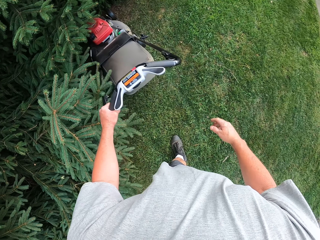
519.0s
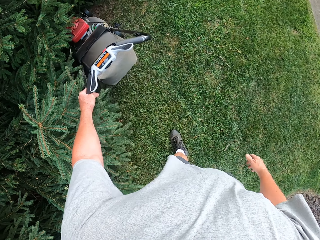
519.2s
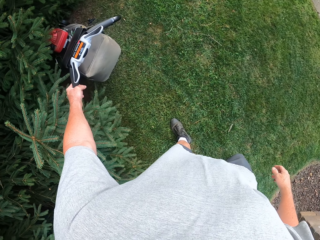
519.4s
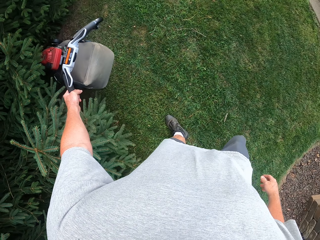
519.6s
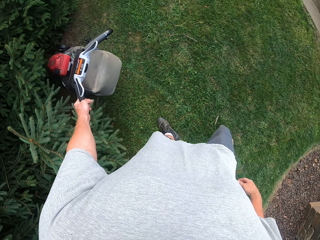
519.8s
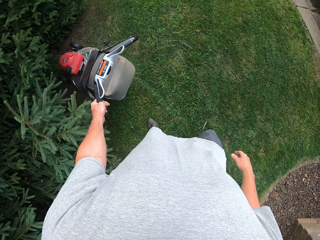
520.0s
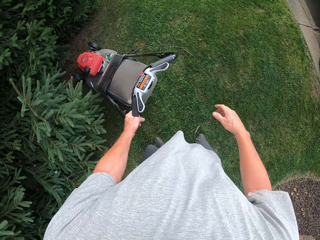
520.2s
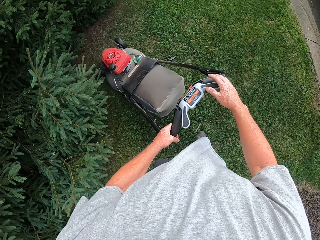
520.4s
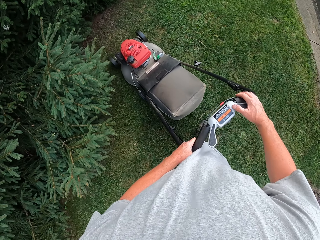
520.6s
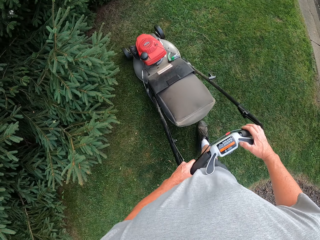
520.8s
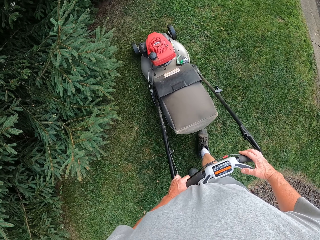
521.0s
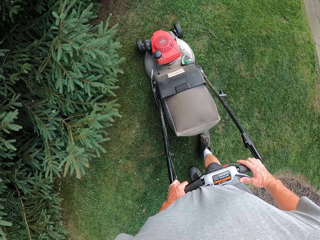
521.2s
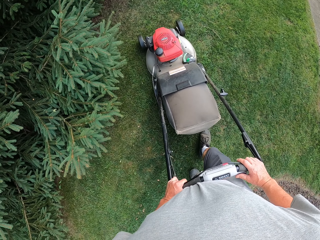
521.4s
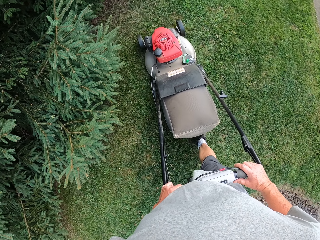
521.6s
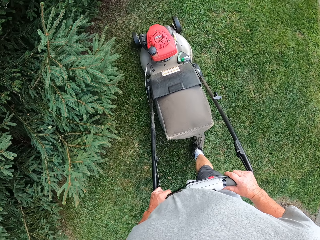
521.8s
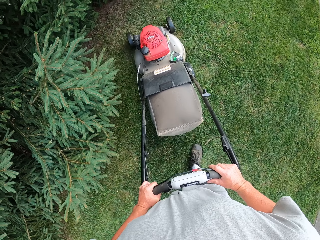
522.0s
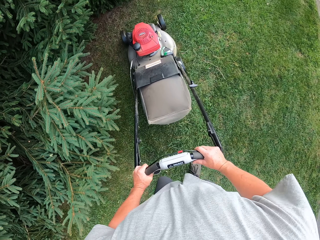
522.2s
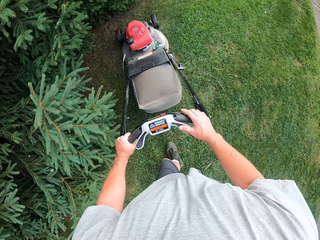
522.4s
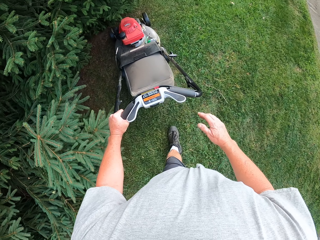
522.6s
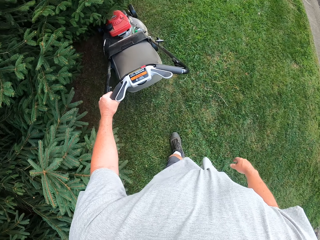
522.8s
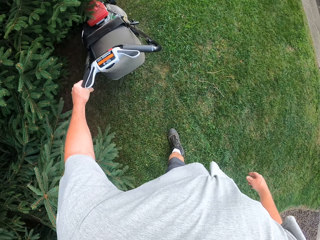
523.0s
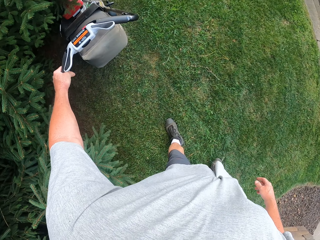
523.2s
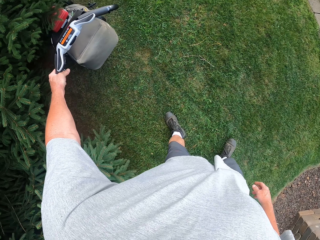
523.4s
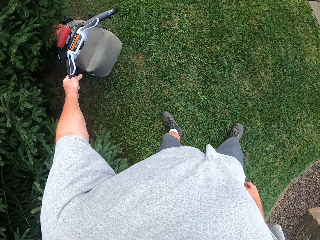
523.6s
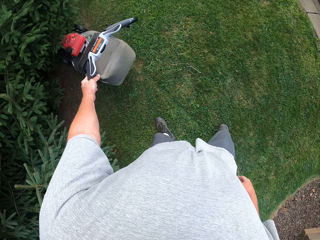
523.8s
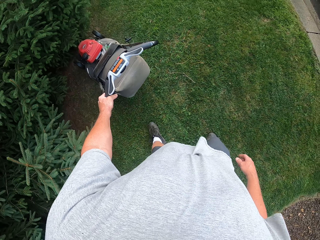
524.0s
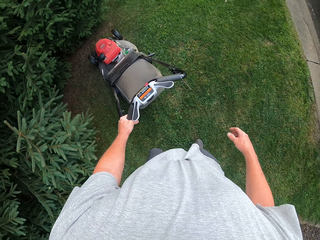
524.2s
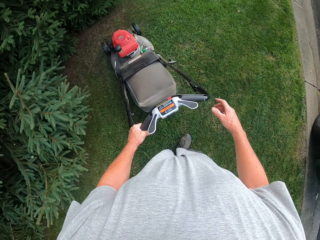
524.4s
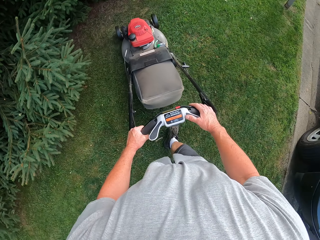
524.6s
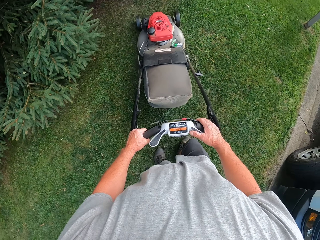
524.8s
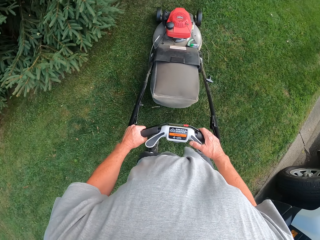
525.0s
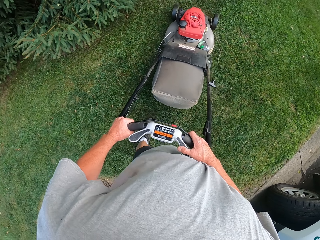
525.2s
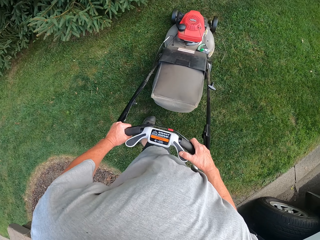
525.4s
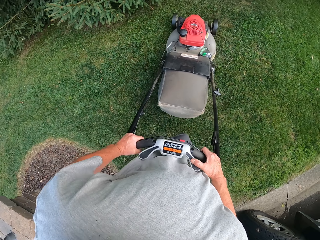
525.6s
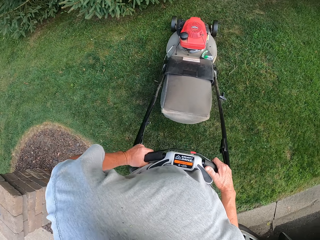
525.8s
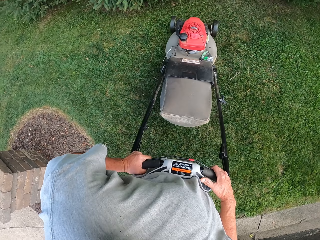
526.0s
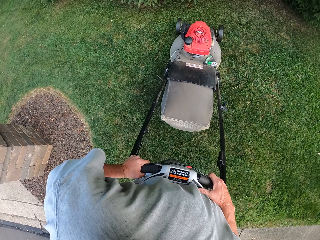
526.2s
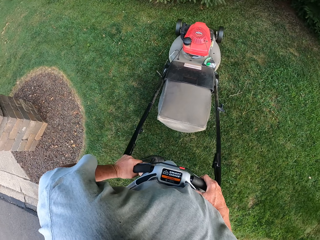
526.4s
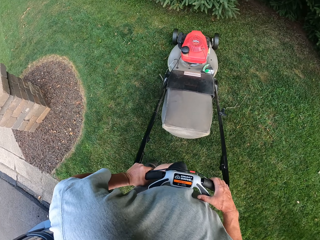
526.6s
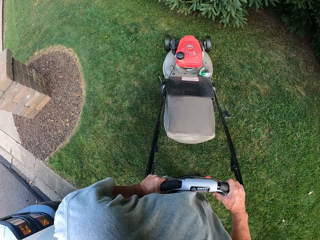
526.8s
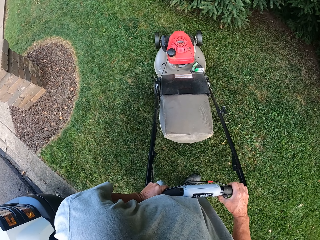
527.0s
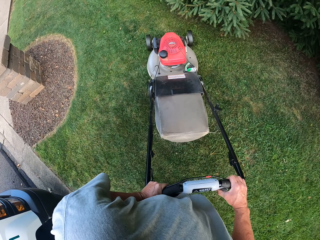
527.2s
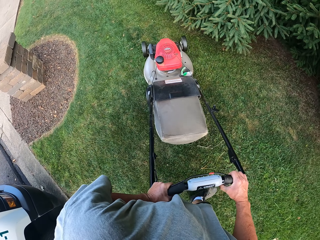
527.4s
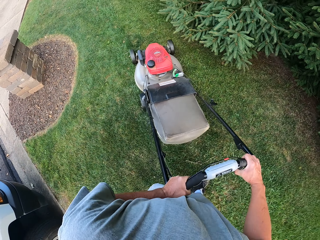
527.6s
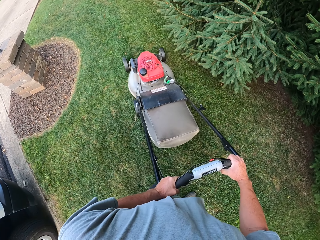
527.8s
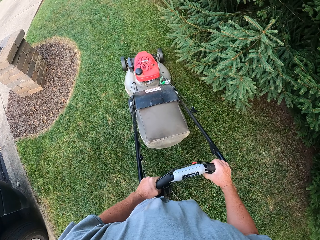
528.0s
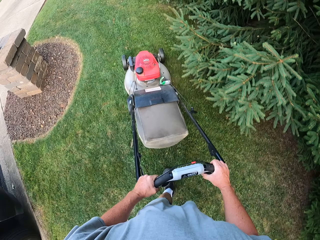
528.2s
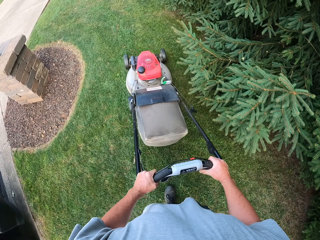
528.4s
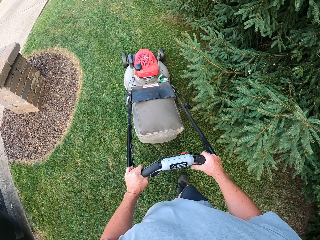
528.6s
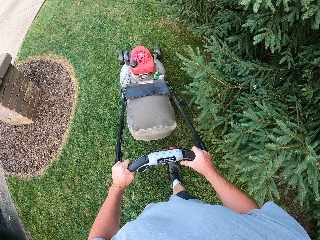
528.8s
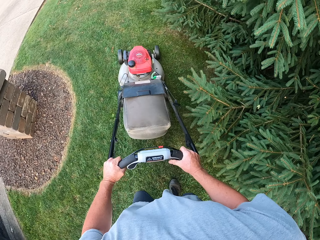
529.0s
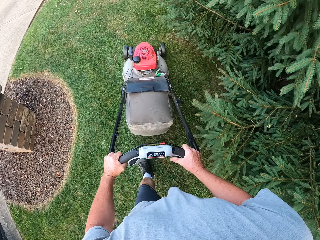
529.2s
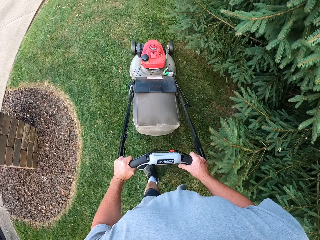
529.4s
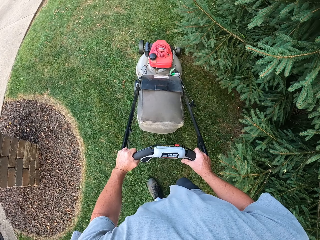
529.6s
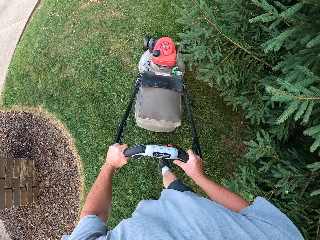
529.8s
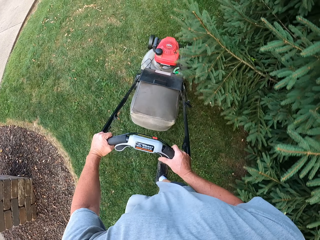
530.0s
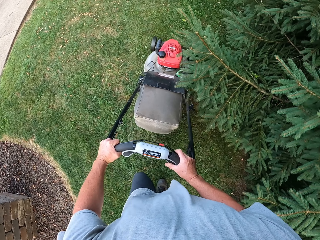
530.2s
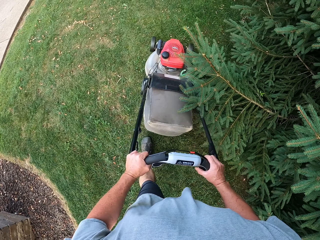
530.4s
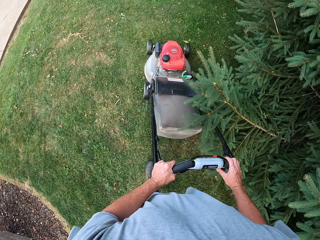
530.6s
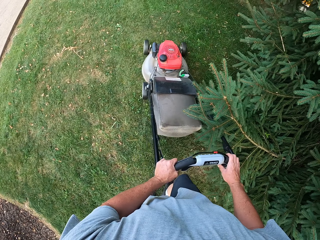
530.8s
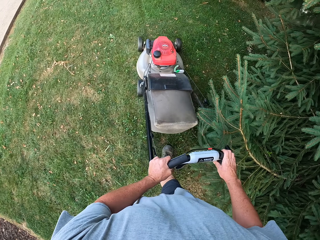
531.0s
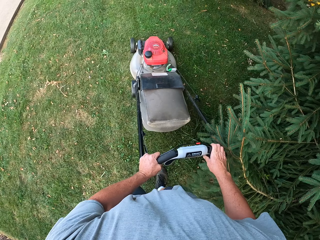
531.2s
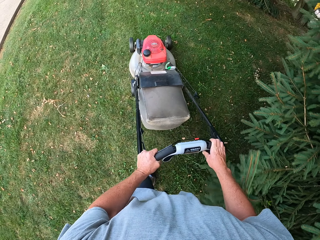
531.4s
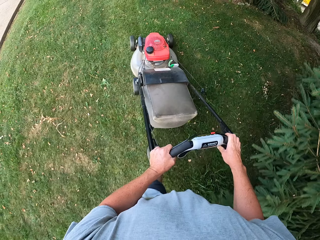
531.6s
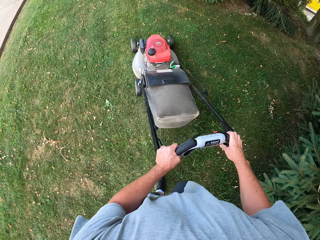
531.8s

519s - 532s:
The camera wearer moves a lawnmower backwards. They mow the lawn with the lawnmower. They move the lawnmower backwards. They turn around. They mow the lawn with the lawnmower.

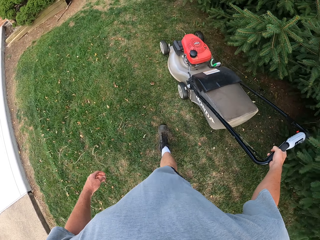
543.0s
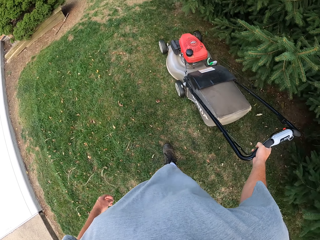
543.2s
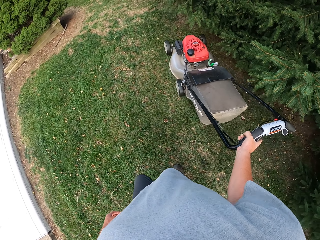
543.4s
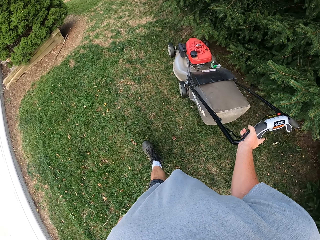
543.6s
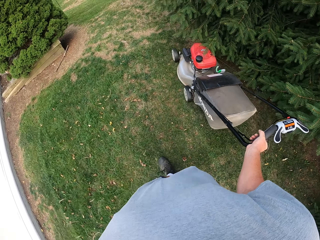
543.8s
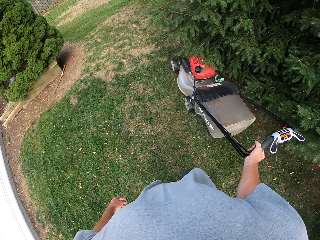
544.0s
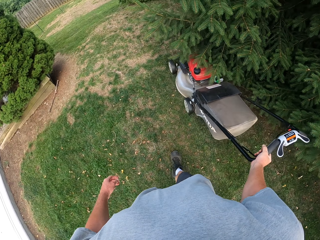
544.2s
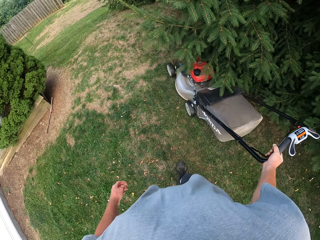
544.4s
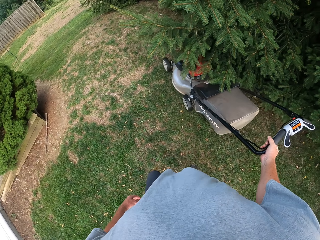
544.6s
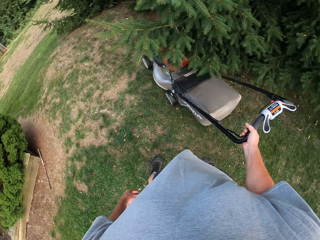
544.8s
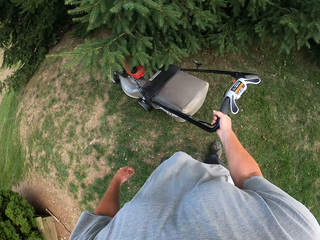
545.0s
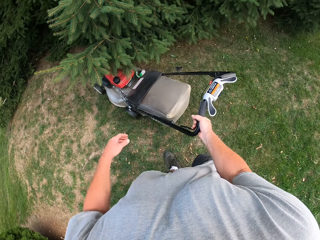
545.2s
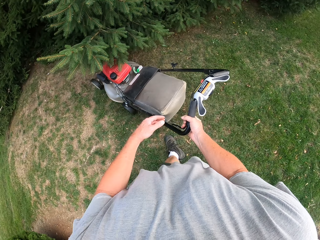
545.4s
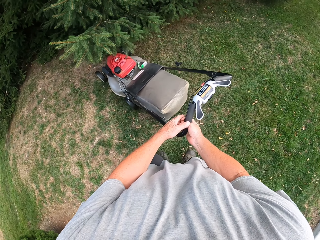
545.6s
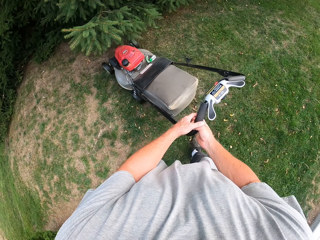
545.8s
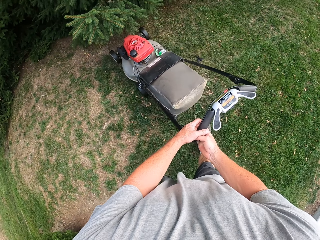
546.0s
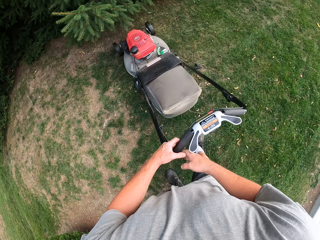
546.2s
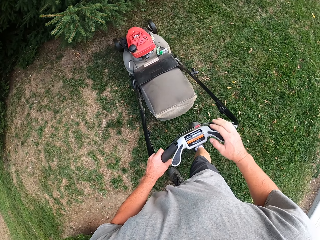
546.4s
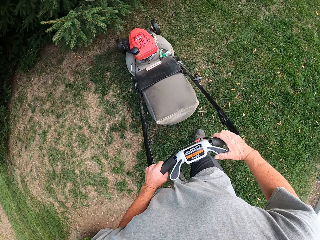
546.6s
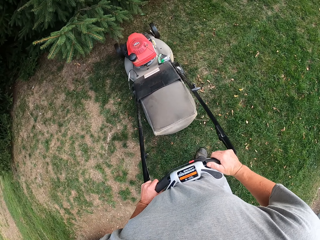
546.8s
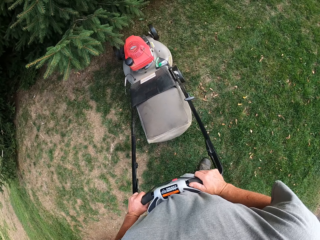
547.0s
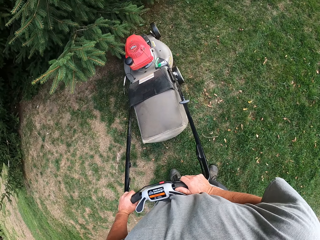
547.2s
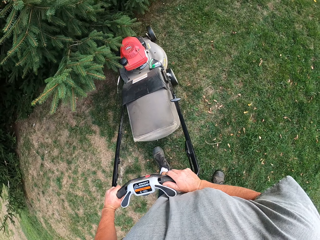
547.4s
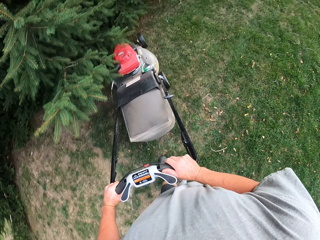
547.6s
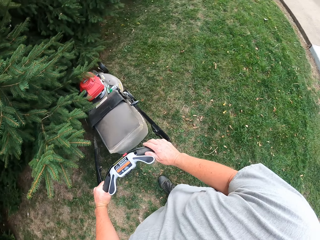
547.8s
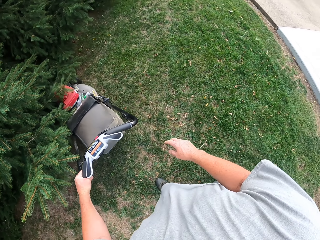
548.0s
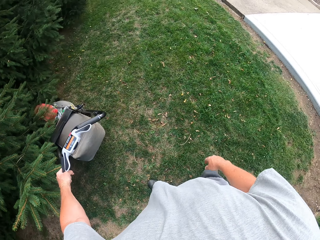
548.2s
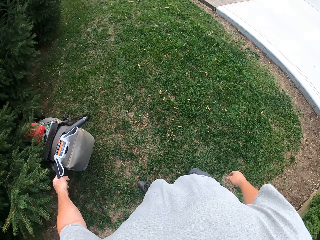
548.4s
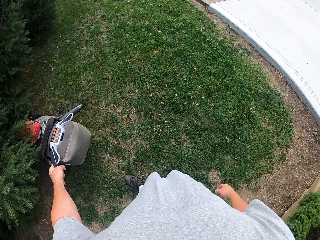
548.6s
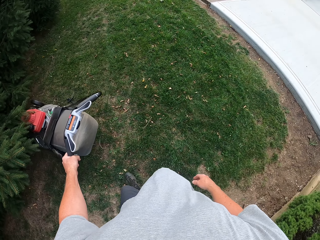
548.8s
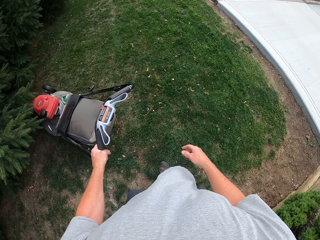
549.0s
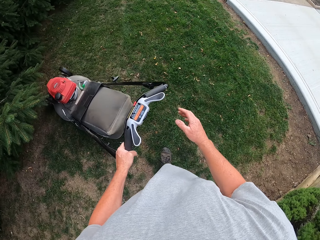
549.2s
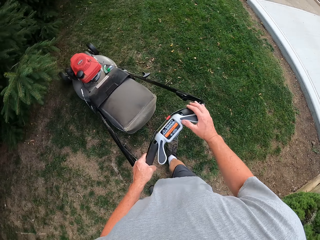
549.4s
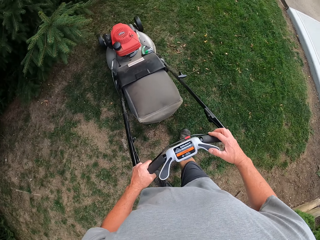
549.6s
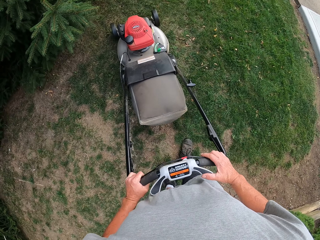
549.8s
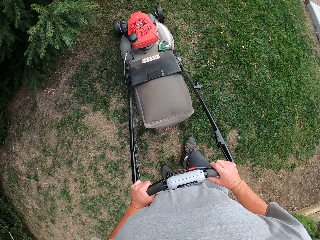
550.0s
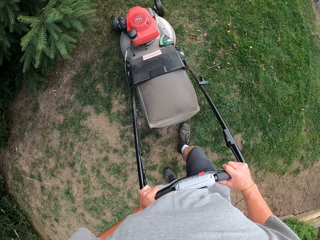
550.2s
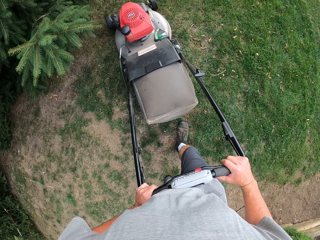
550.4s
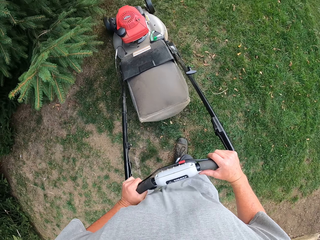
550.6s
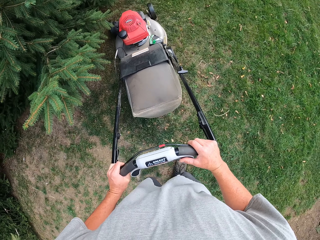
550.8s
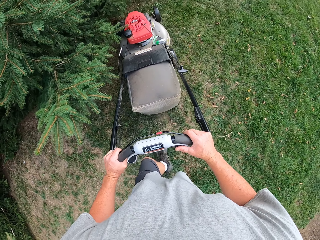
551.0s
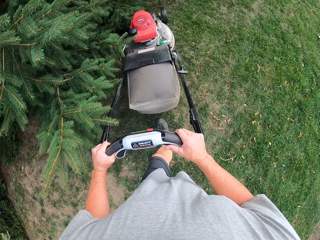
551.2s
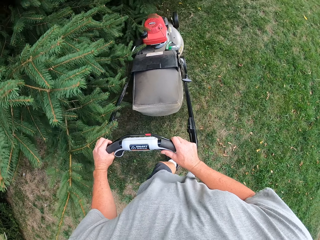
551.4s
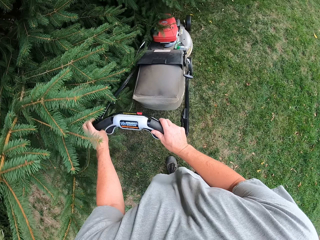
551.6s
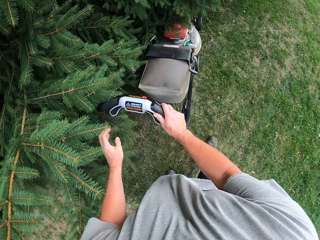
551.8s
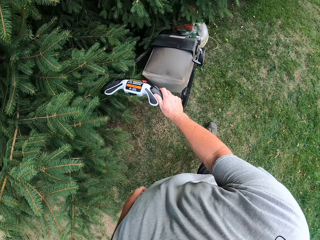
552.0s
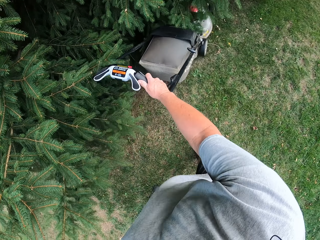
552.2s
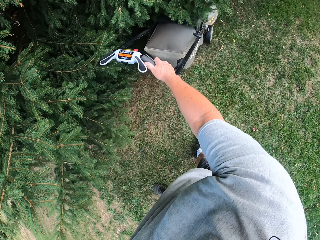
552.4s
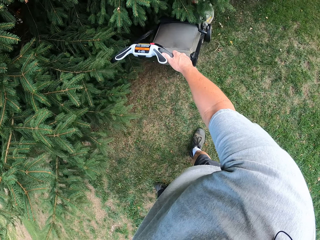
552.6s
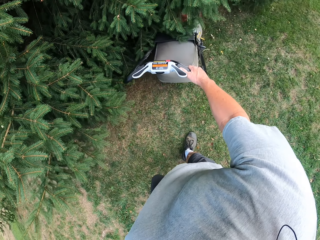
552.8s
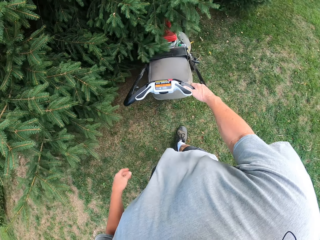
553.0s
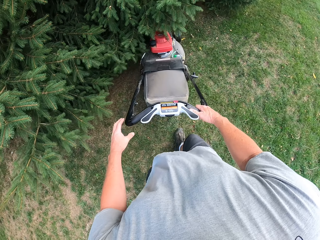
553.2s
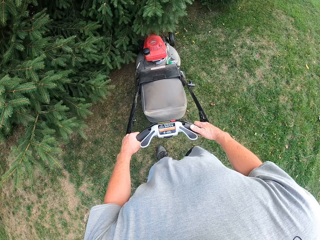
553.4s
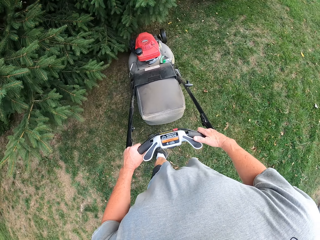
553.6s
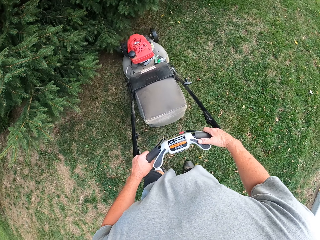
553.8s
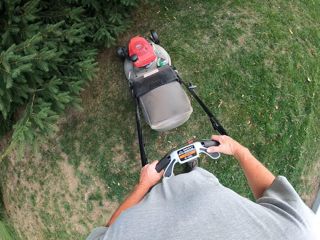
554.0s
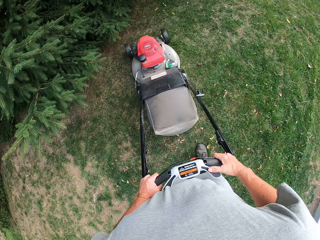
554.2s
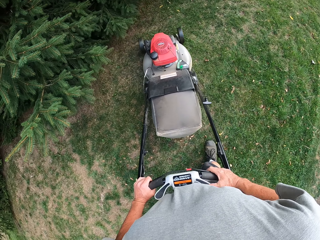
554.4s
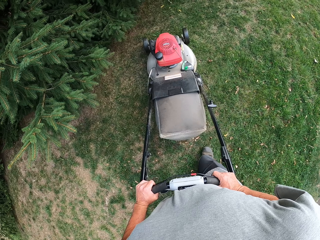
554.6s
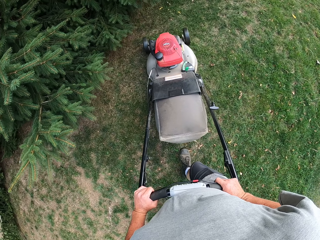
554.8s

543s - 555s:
The camera wearer moves a lawnmower backwards. They mow the lawn with the lawnmower. They move the lawnmower backwards. They mow the lawn with the lawnmower. They move the lawnmower backwards.
